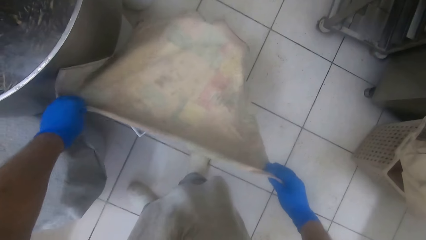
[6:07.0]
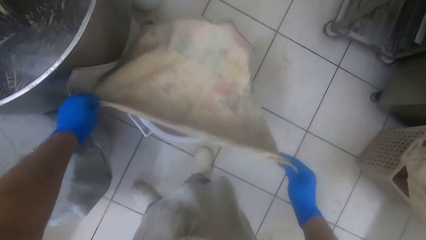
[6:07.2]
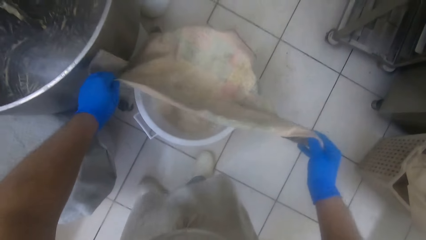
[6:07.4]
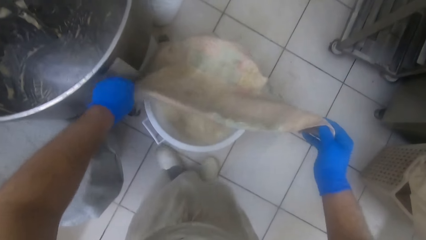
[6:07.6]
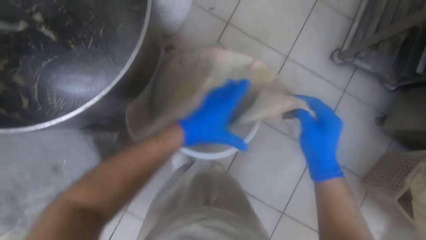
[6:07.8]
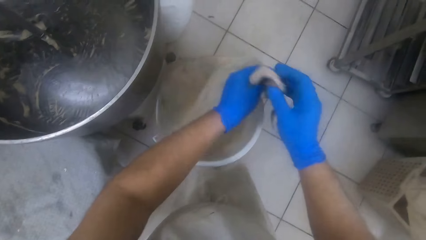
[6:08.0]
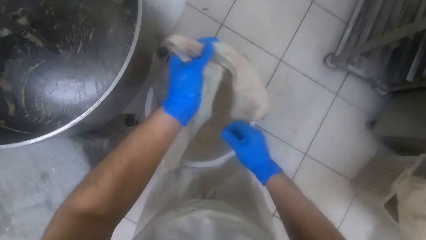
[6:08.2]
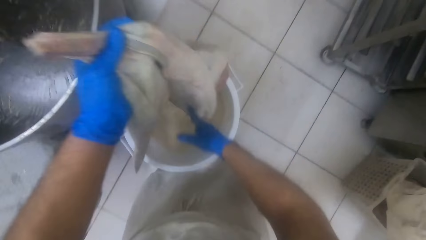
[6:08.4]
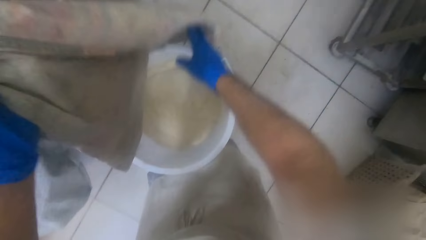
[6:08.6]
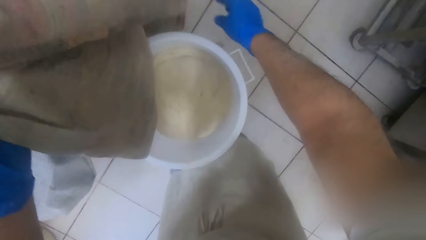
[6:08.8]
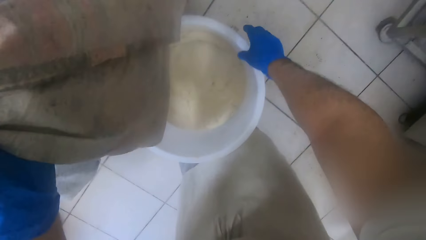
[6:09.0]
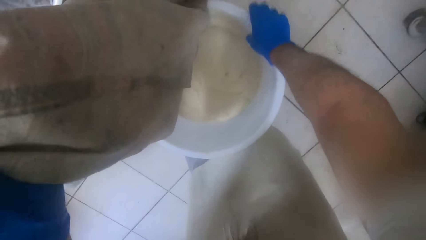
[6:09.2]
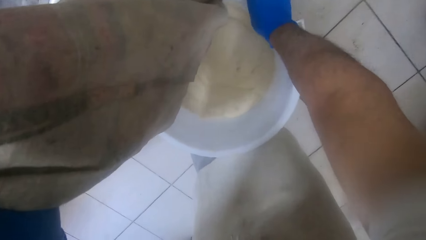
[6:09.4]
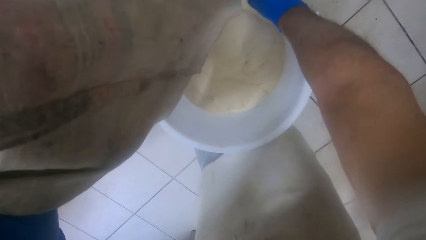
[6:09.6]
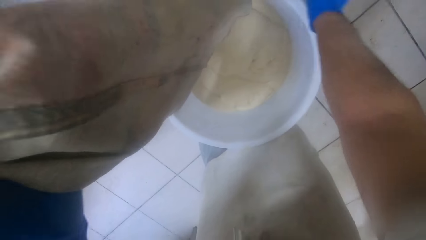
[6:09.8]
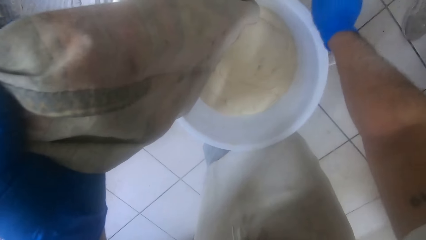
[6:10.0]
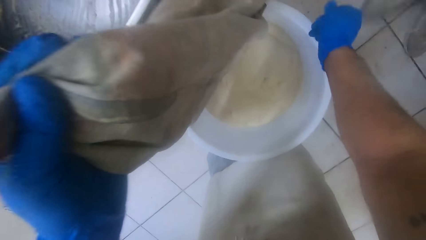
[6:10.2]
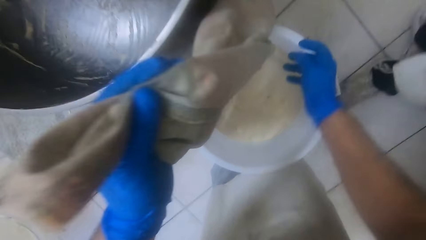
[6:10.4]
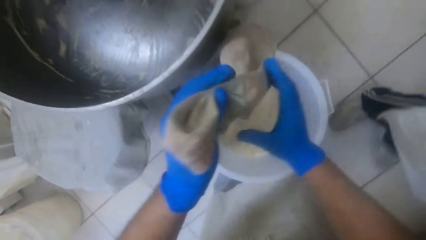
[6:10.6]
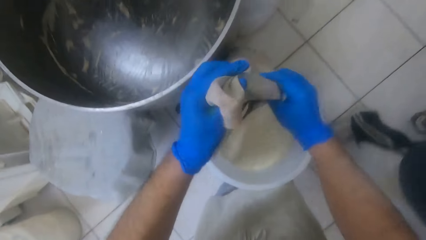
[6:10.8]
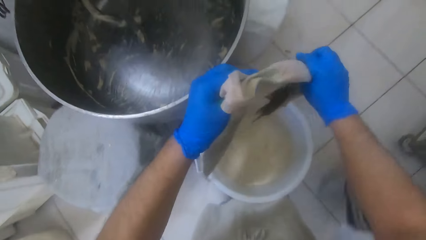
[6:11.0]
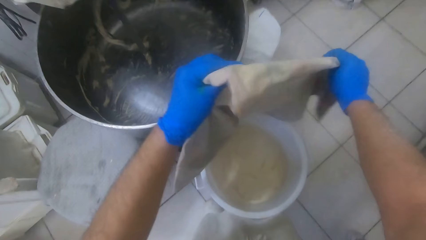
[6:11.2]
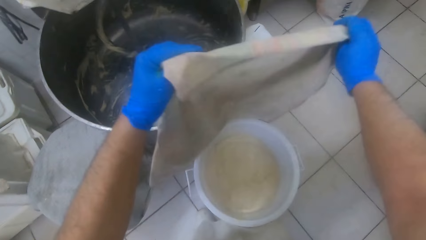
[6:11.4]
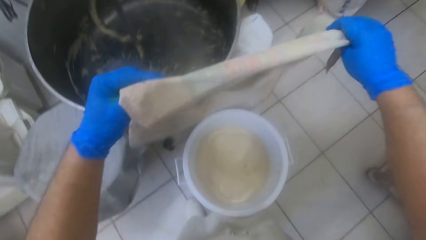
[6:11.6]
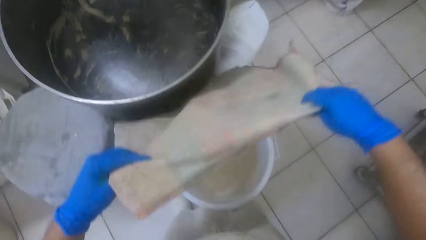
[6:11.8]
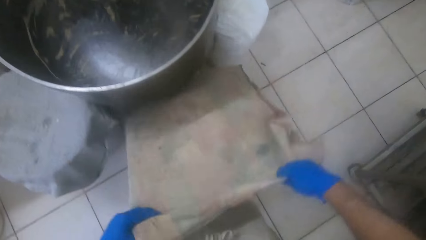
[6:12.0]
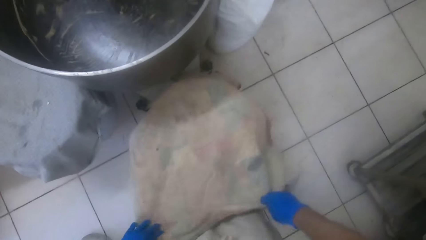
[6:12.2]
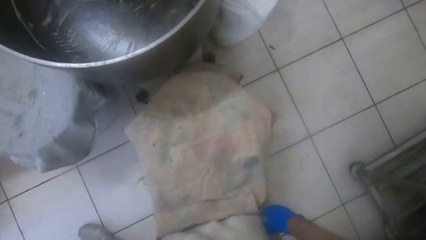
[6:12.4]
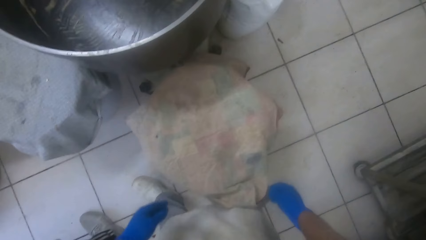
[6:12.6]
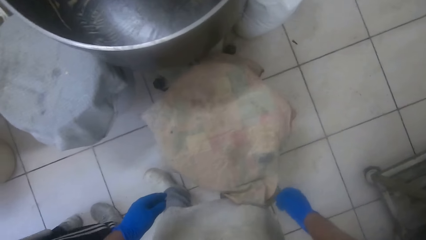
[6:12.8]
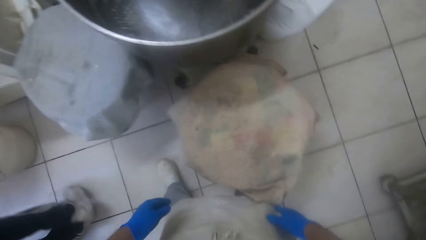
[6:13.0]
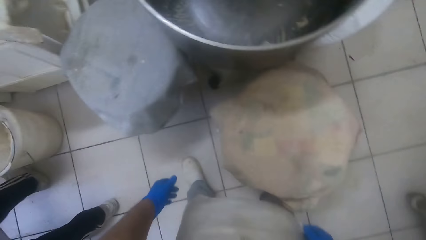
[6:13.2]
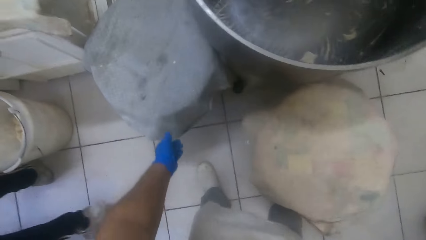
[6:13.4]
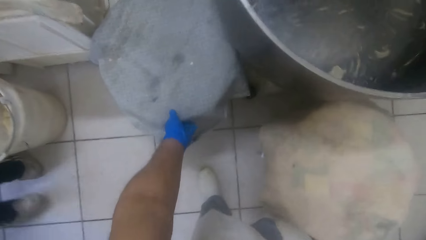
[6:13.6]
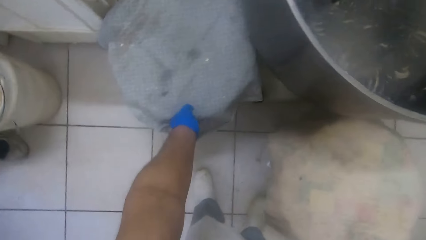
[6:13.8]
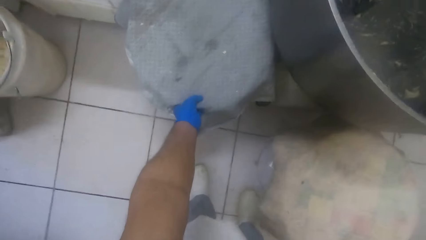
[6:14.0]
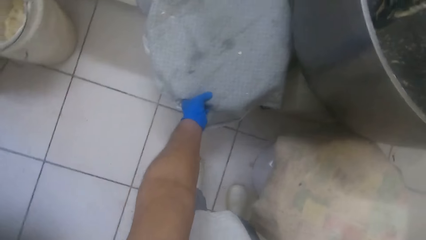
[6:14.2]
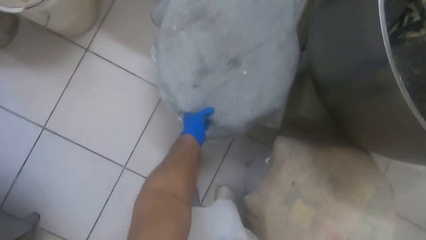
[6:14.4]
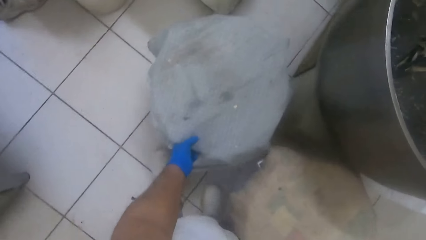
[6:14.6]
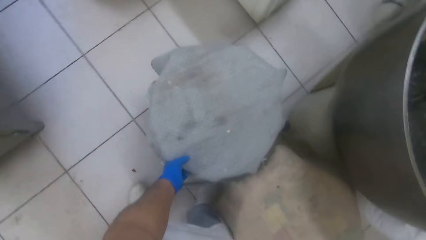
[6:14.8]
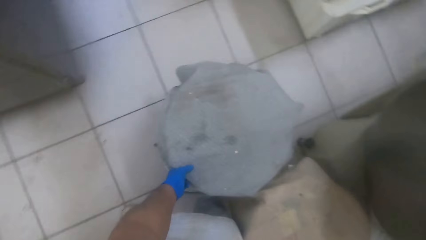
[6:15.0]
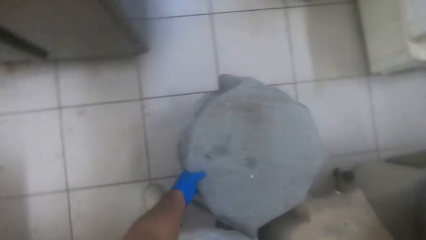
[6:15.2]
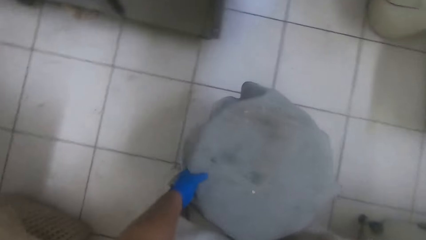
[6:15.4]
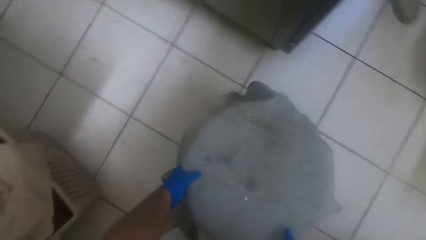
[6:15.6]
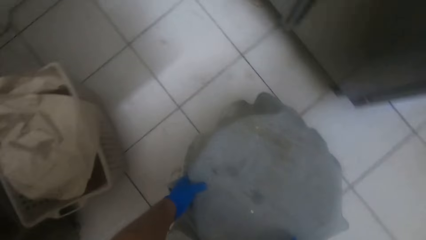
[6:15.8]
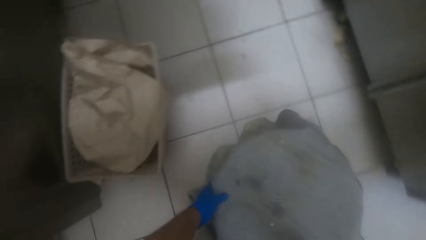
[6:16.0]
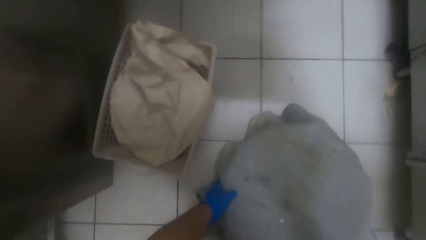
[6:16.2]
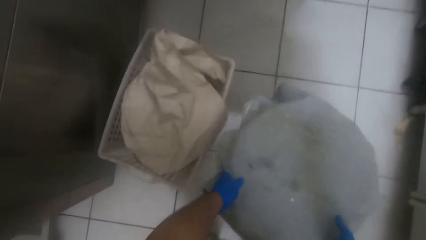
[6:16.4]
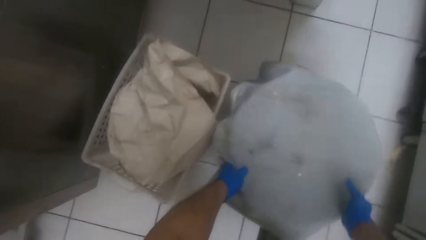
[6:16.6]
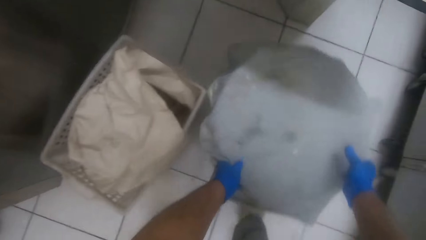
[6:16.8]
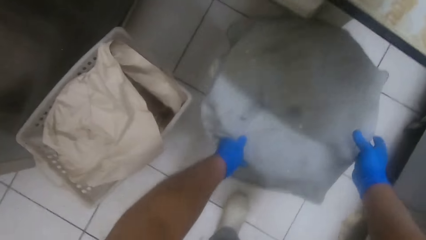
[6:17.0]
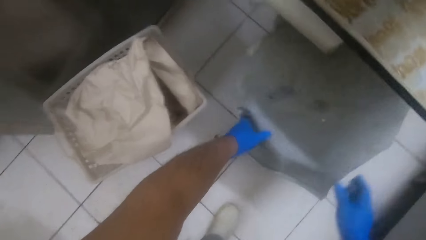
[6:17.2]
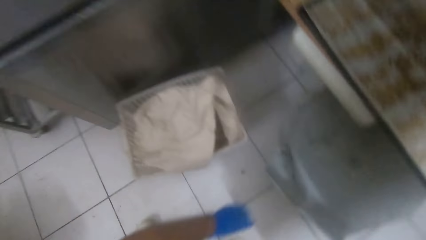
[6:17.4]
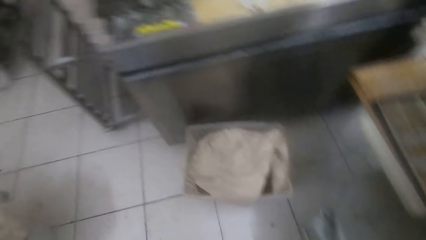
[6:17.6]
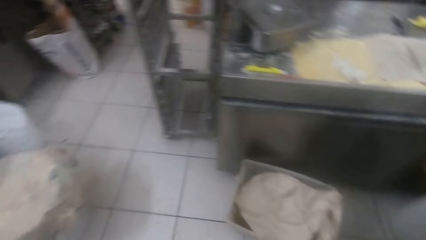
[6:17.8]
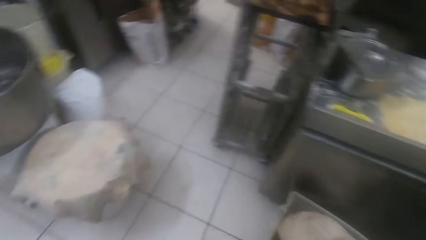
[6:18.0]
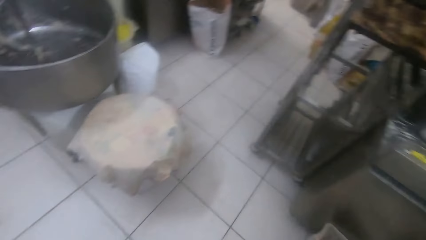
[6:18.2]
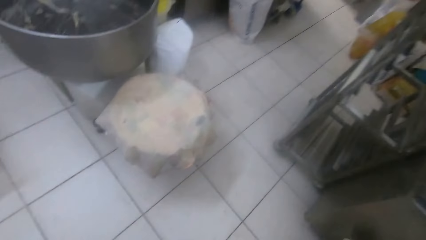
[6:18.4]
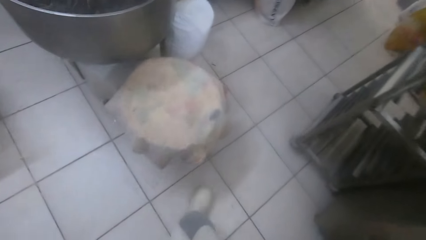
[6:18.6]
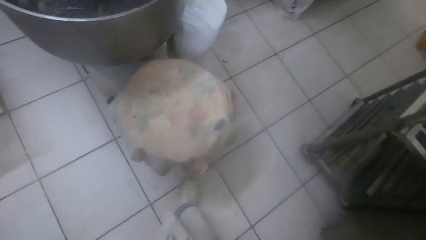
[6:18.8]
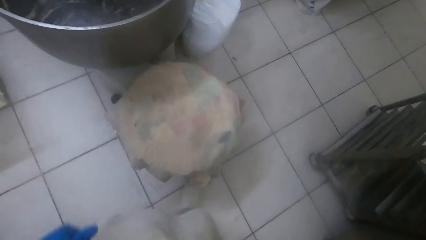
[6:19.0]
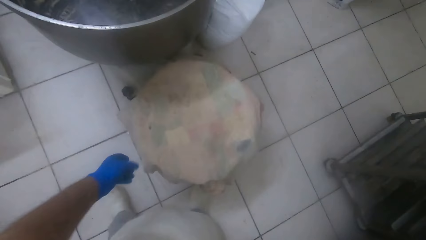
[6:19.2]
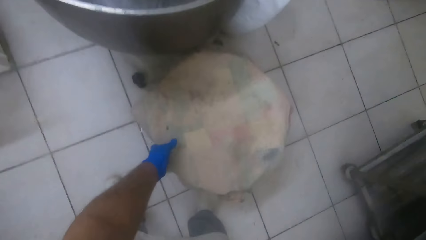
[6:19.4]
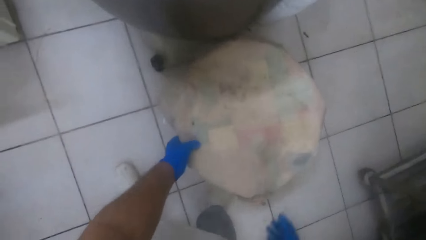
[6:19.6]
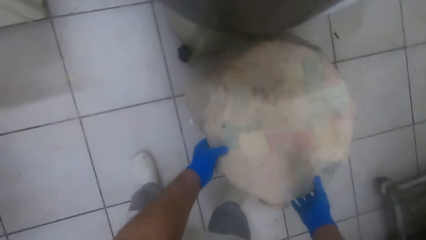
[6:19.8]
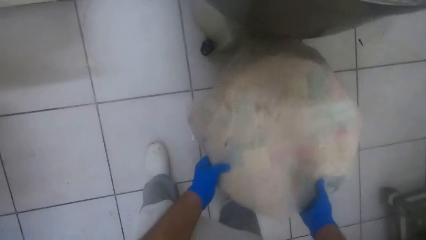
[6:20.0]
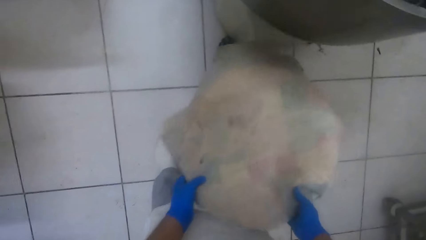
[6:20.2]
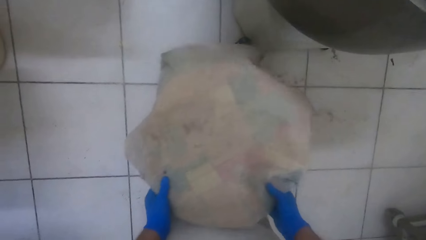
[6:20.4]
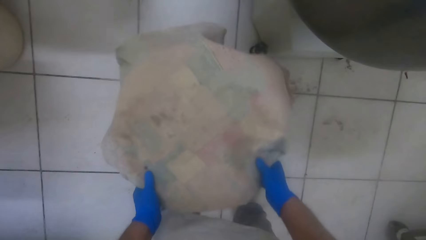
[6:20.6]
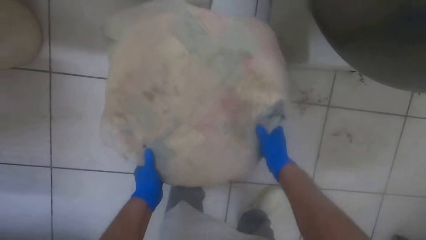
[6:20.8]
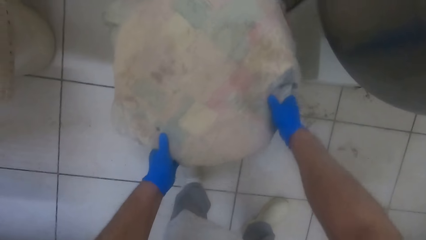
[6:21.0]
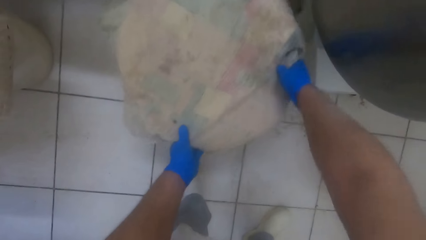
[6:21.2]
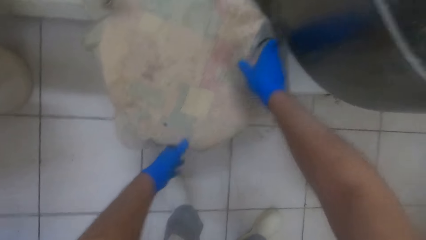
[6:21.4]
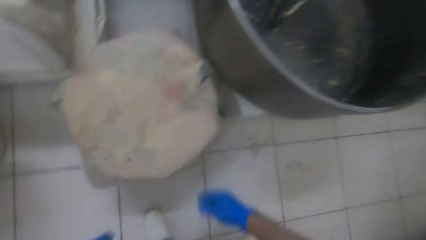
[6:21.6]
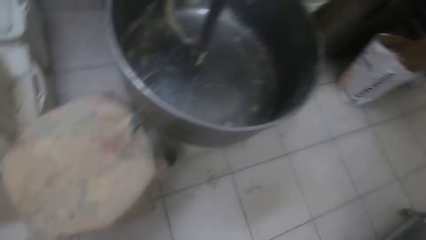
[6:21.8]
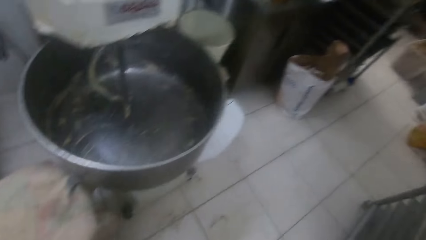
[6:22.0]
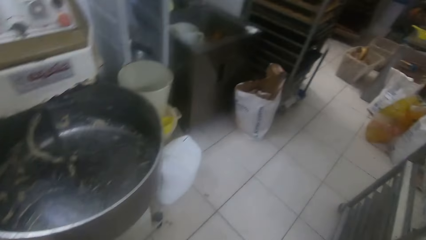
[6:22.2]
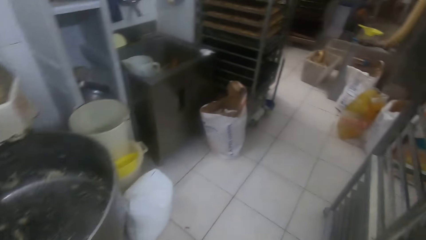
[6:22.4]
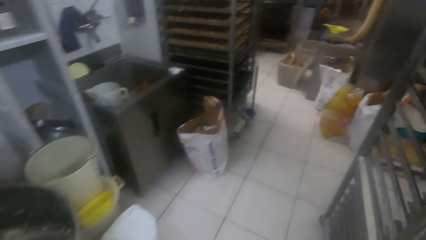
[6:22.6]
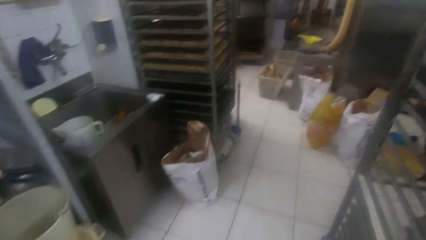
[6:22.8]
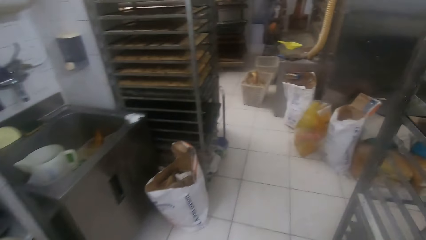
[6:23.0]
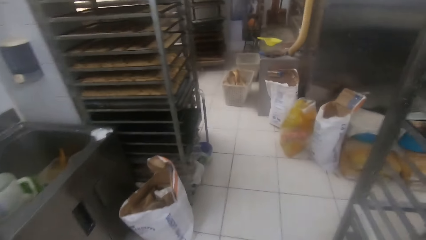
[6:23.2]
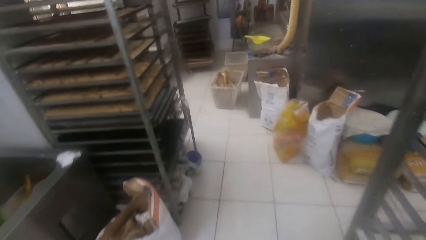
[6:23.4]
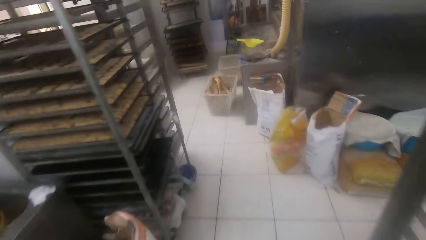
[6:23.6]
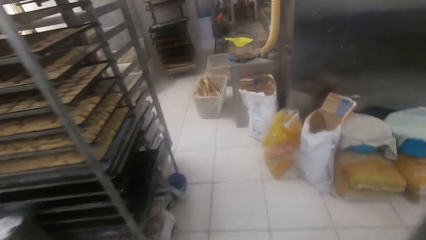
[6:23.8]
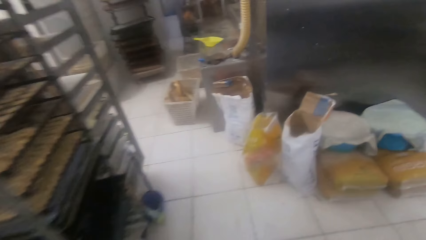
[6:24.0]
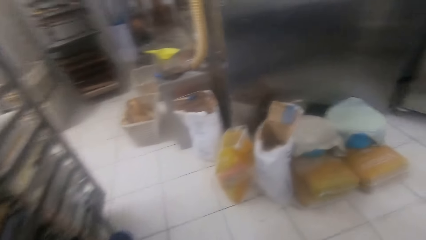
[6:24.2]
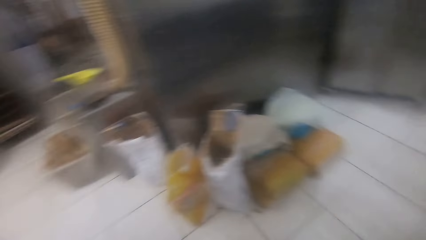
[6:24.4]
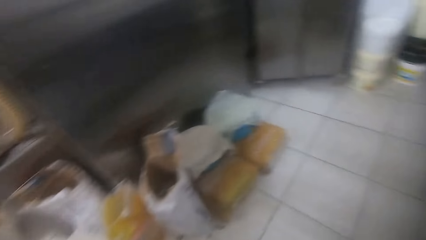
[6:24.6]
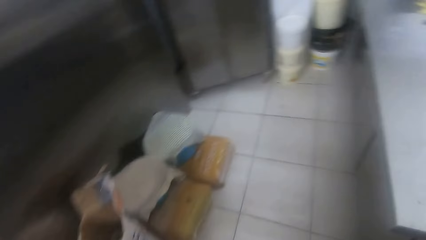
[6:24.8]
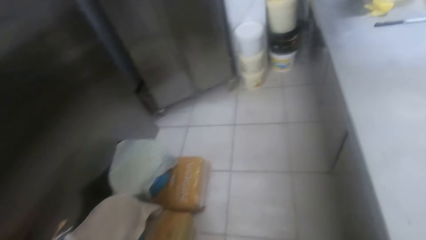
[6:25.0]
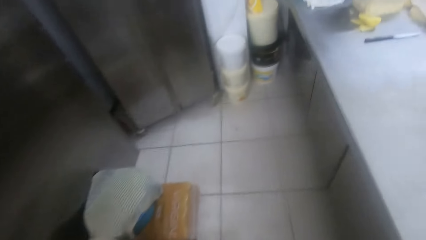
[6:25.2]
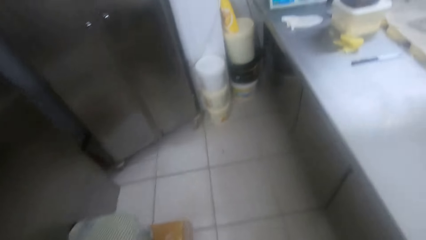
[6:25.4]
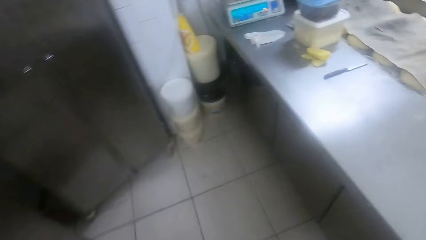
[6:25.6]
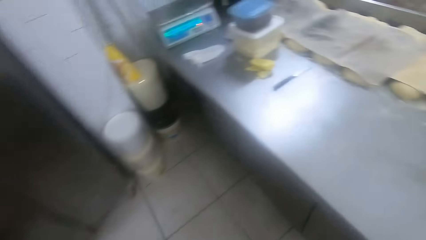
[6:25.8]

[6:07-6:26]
The camera wearer covers the white bucket with the towel. He adjusts the towel in his hands. He covers the white bucket with the towel. He drags a second bucket on the floor with his left hand. He drags the first bucket on the floor with his two hands. He walks away from the bucket.
